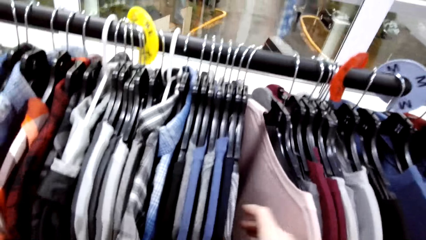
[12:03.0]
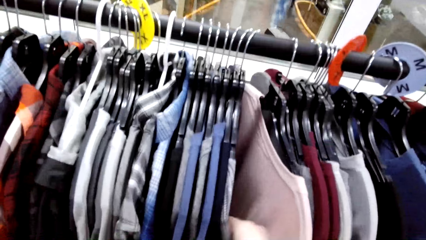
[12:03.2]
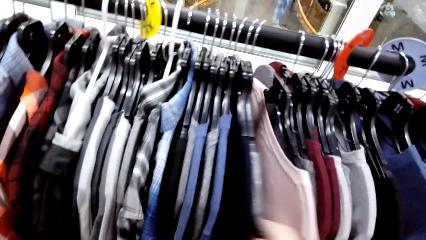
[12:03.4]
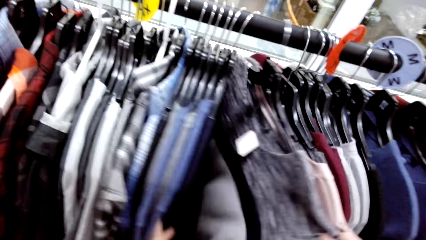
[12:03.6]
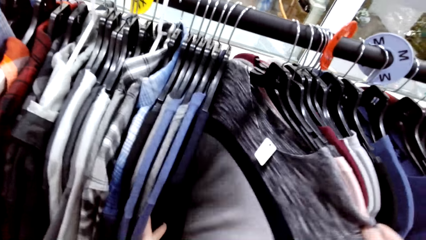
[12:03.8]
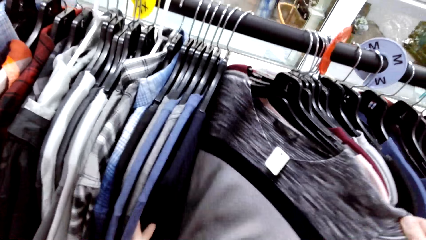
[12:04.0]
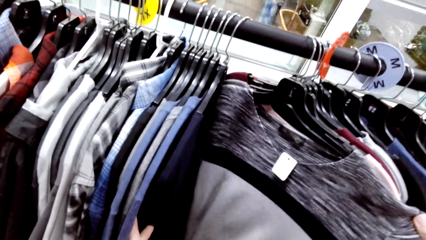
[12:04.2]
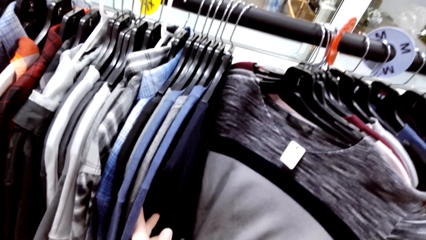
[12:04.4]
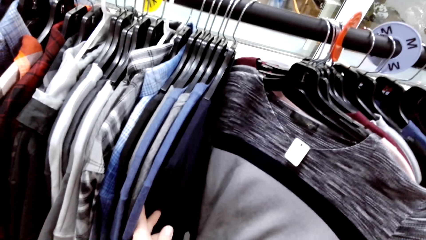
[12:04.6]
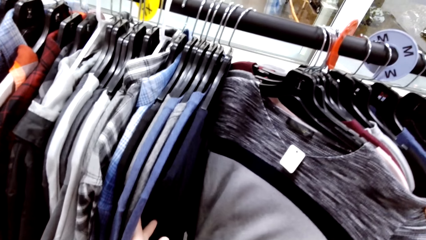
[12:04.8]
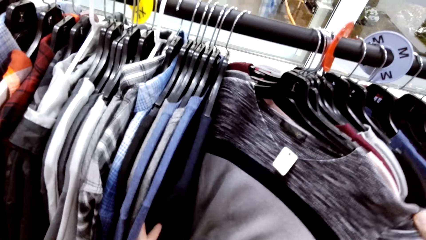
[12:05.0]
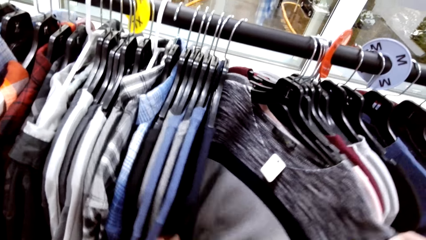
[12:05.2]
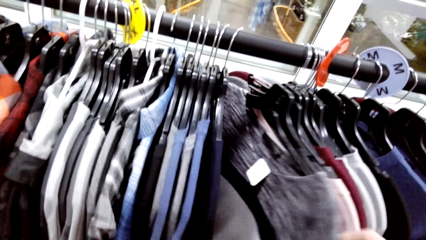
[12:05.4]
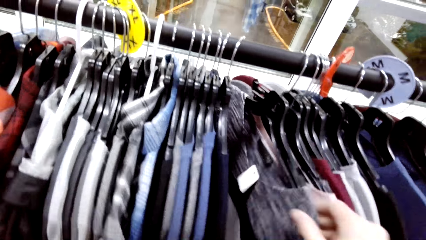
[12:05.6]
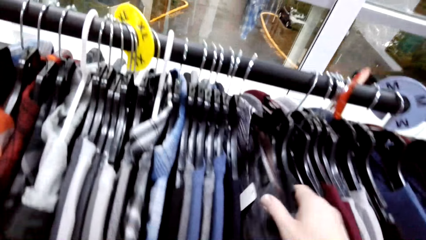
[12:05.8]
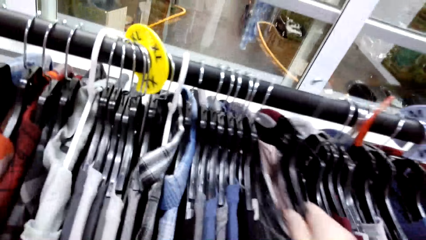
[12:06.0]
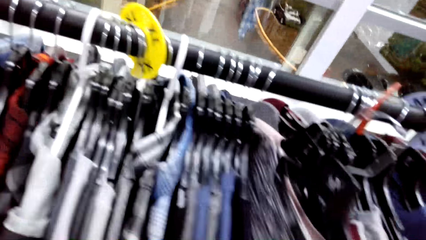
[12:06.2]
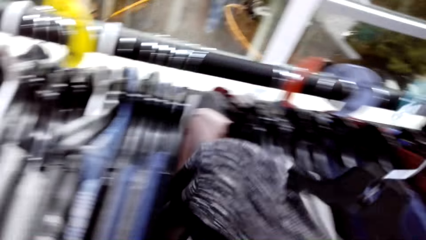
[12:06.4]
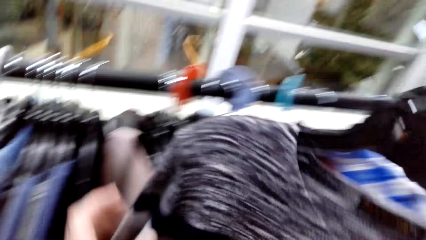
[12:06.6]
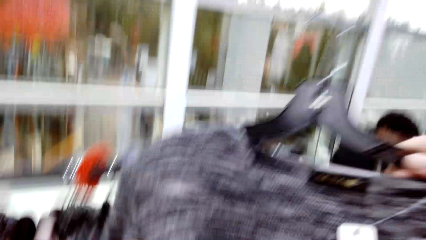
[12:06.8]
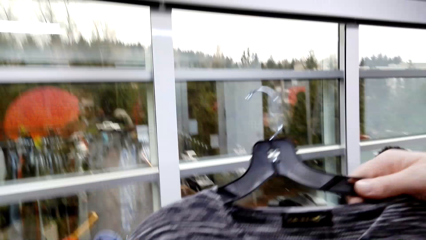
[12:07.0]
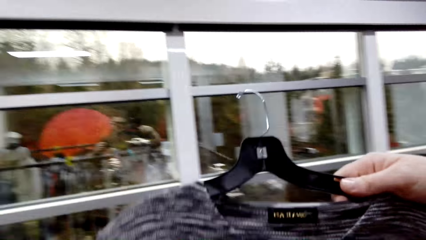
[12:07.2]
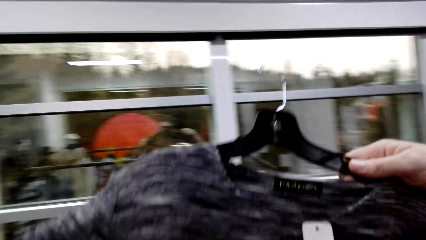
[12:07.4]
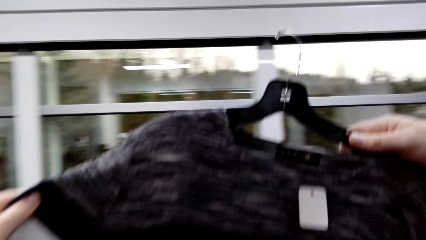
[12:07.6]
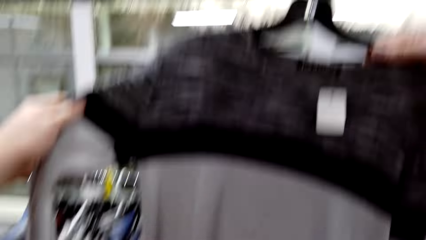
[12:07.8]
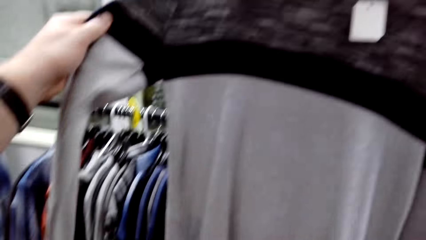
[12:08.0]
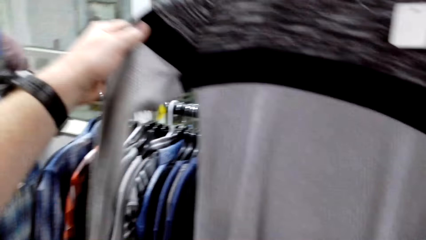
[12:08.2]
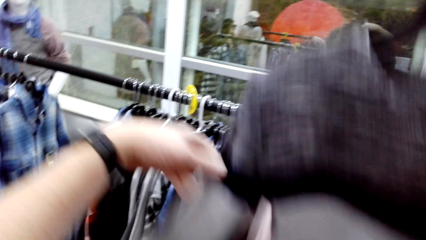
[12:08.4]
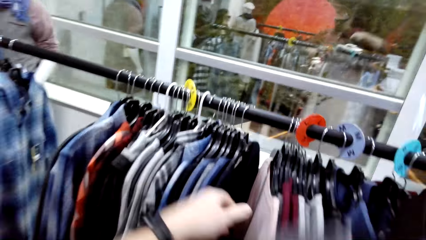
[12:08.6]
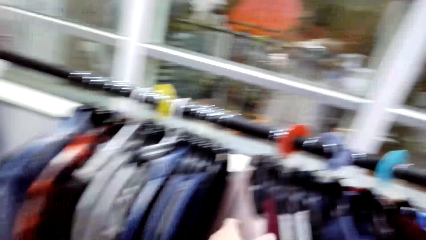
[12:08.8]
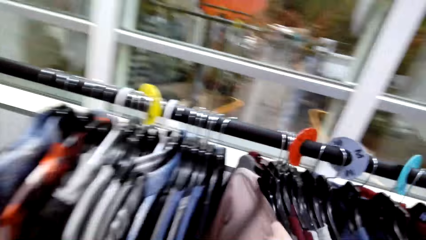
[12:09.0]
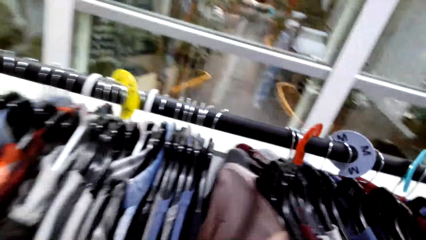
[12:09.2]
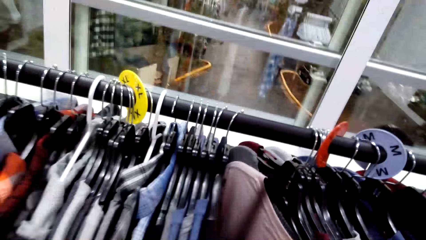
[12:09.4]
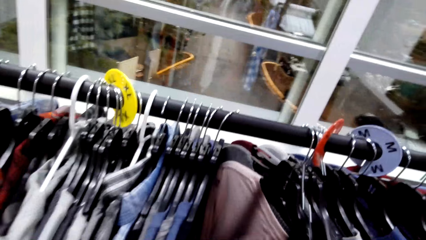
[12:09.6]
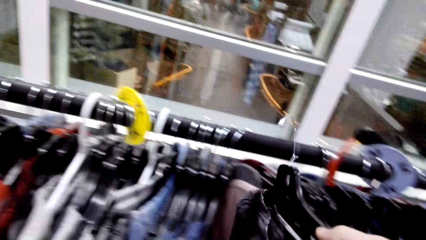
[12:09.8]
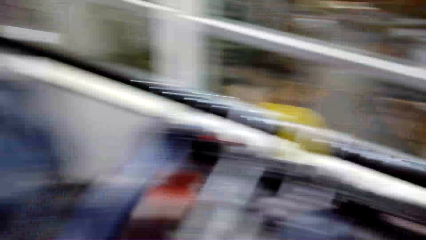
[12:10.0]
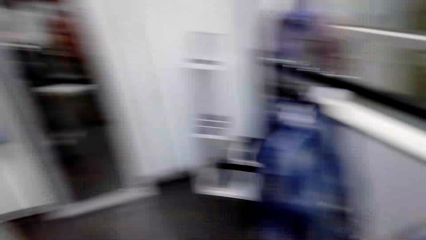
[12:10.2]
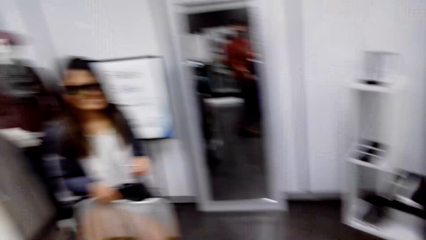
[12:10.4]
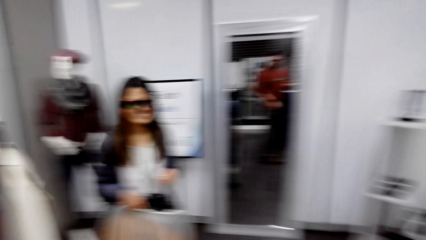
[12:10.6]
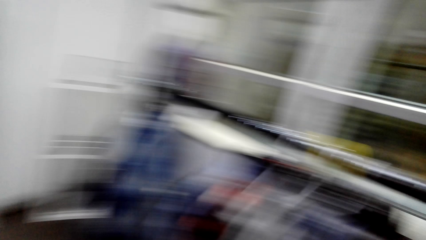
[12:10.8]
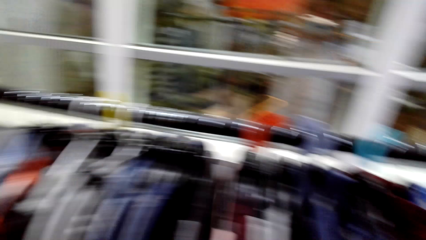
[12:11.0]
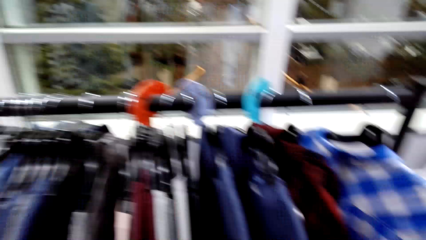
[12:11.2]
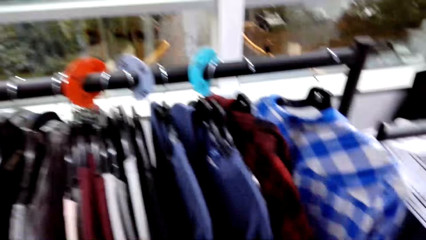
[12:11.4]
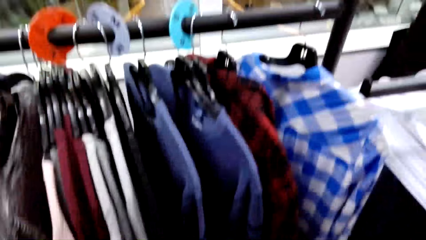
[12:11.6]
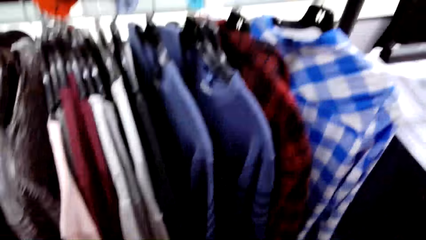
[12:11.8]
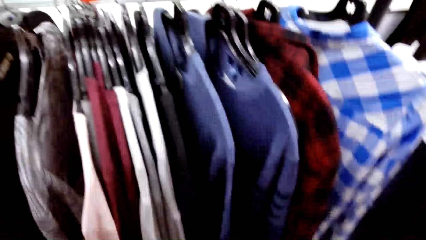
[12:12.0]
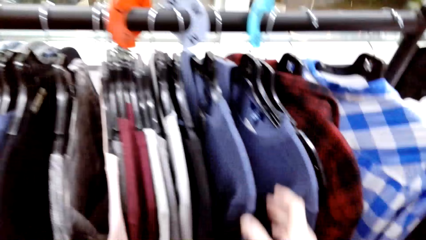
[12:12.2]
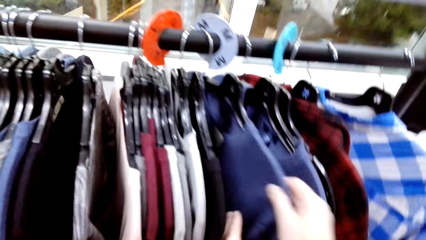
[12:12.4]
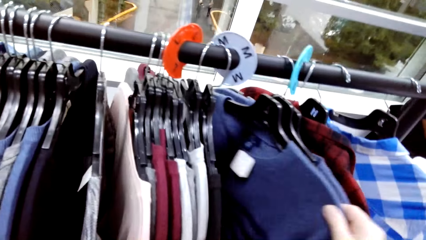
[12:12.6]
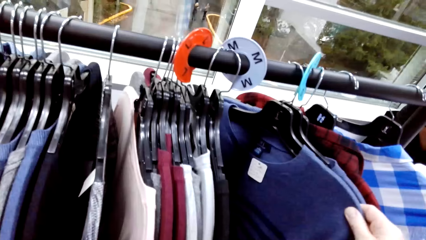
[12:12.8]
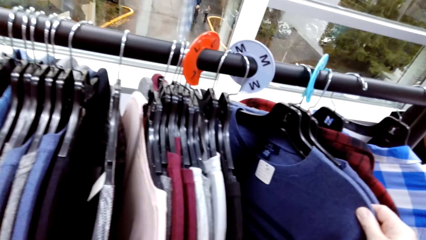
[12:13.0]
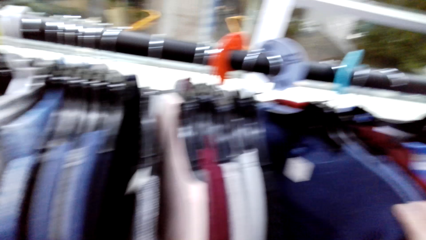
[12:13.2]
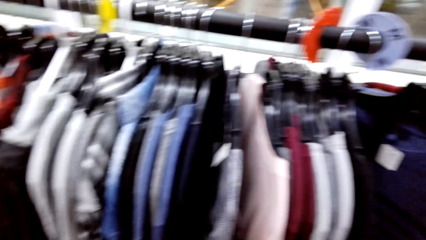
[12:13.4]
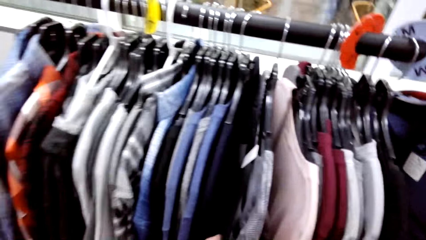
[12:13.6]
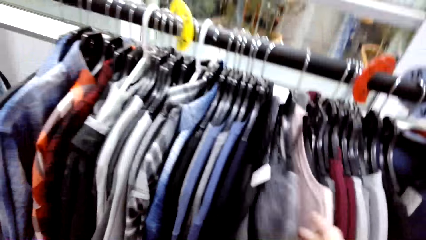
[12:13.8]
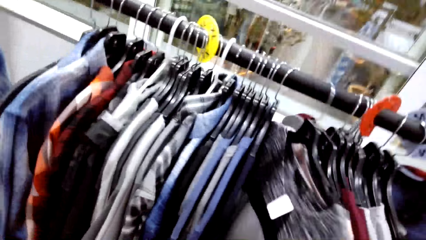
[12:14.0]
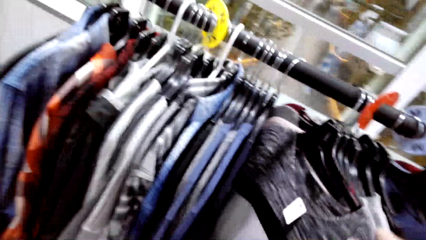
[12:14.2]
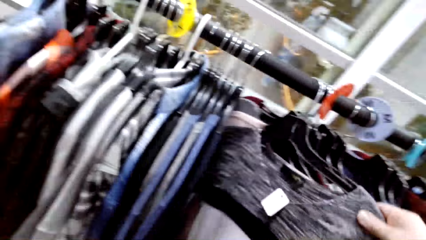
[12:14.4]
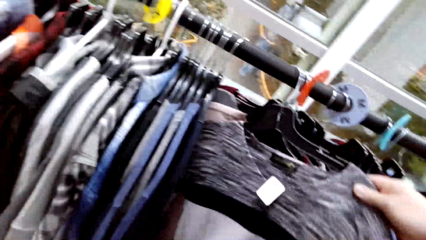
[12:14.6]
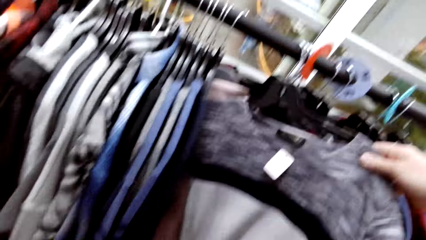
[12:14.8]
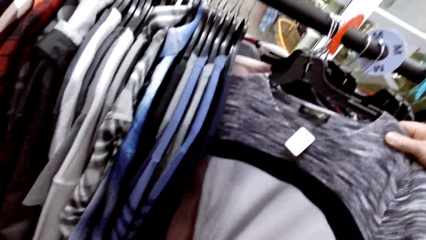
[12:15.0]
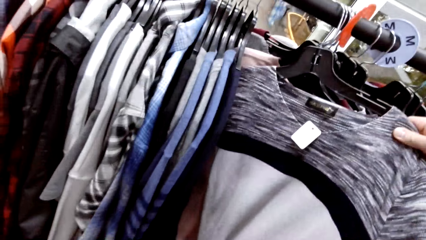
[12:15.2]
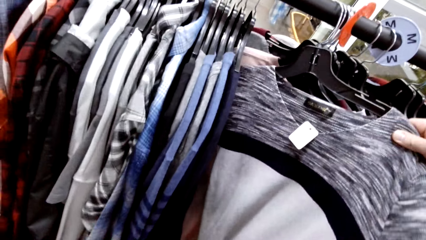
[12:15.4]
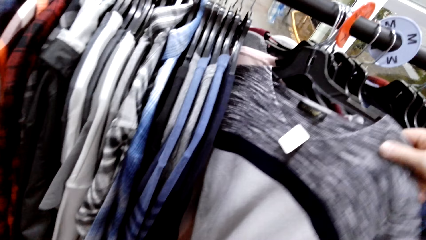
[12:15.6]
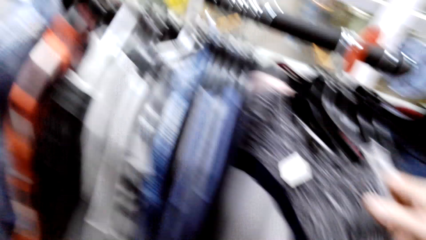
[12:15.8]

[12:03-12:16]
The camera wearer unhangs the shirt from the hanger. They hang the shirt. They look at the shirt.

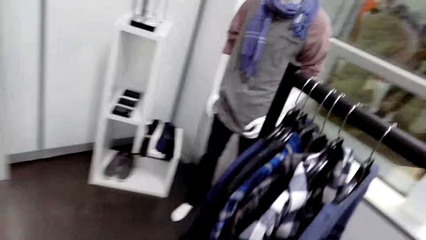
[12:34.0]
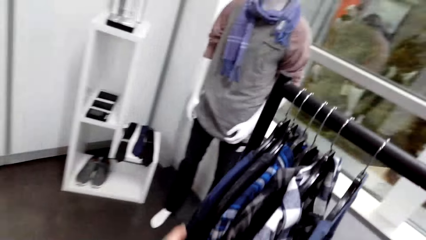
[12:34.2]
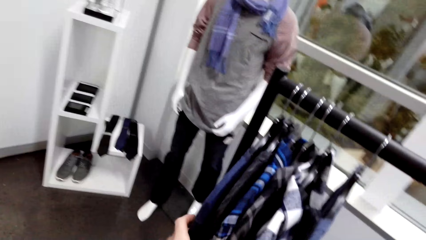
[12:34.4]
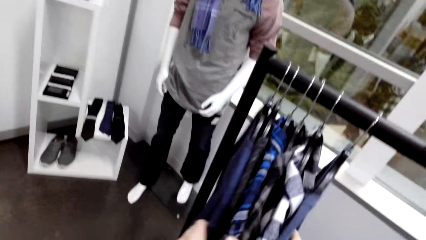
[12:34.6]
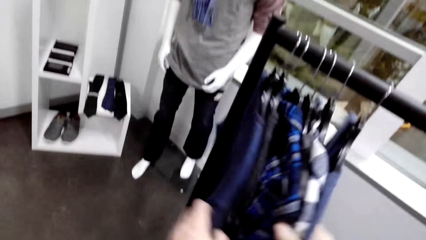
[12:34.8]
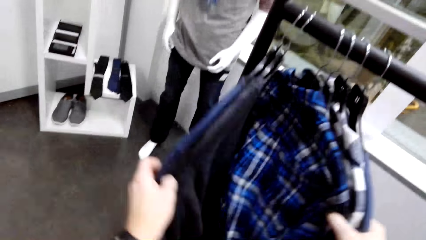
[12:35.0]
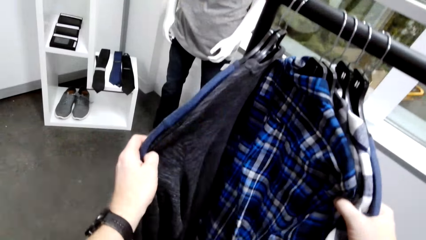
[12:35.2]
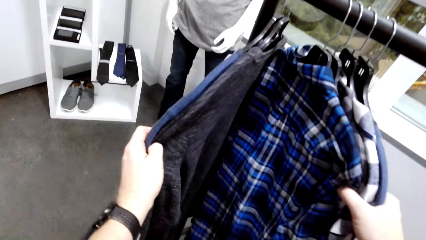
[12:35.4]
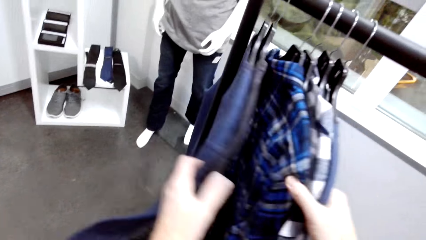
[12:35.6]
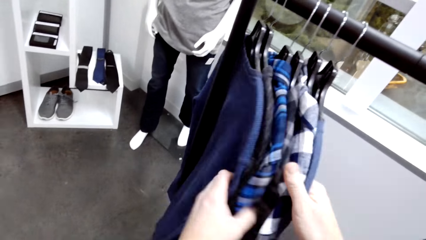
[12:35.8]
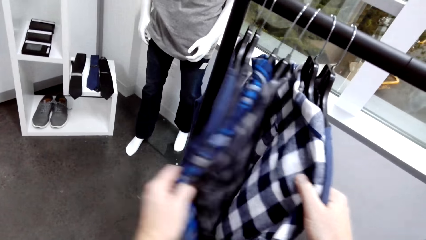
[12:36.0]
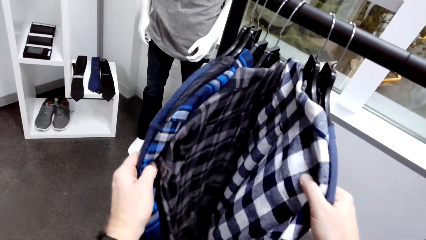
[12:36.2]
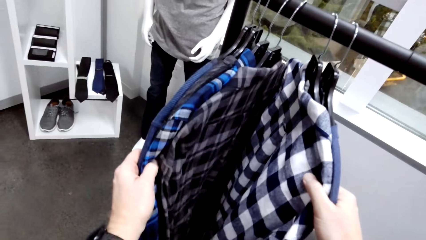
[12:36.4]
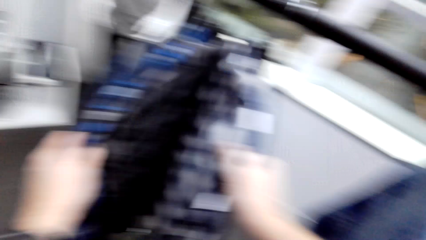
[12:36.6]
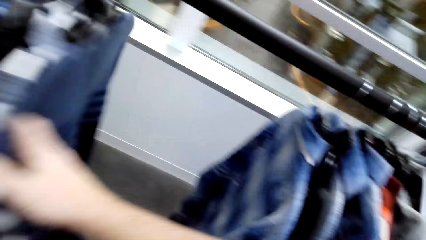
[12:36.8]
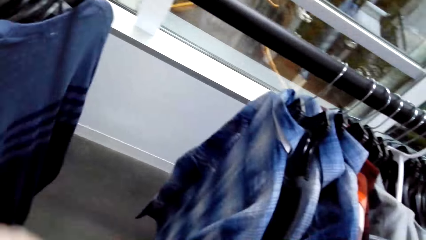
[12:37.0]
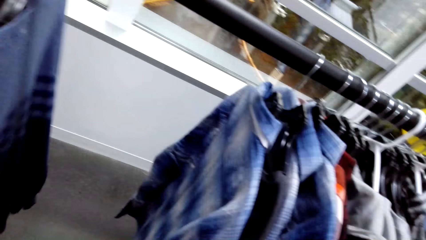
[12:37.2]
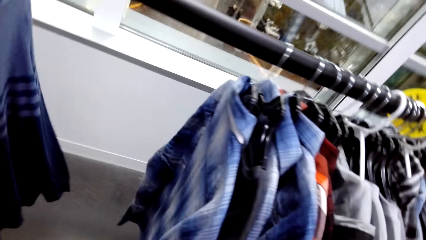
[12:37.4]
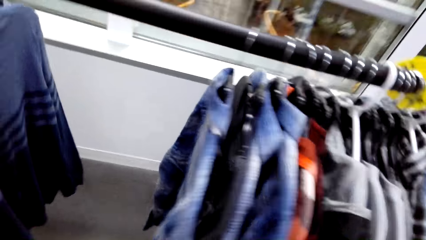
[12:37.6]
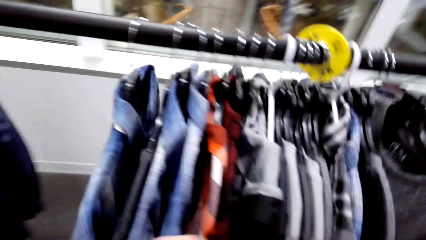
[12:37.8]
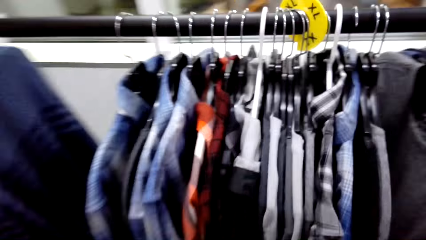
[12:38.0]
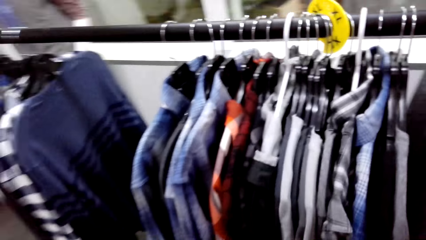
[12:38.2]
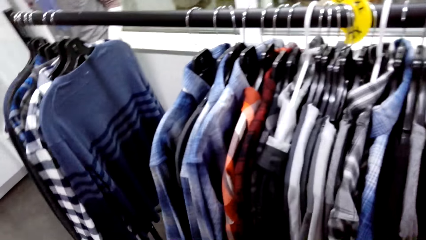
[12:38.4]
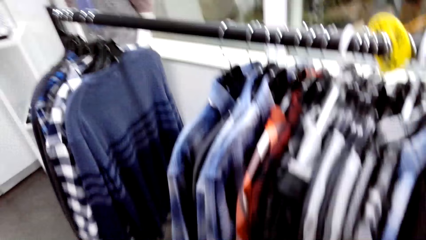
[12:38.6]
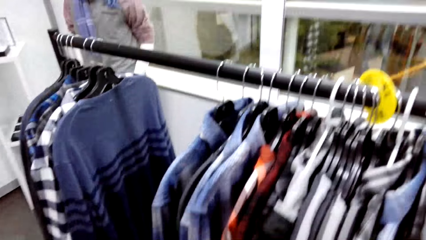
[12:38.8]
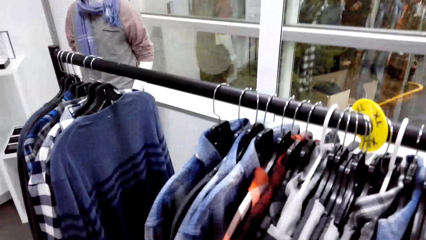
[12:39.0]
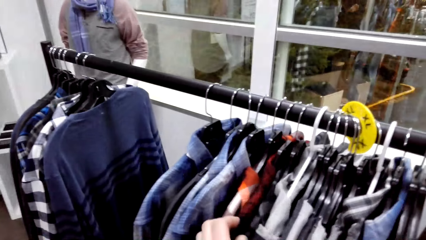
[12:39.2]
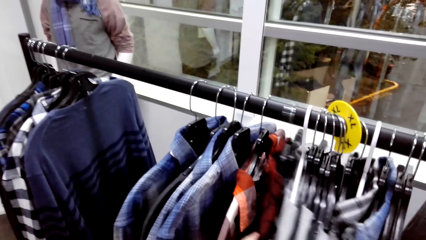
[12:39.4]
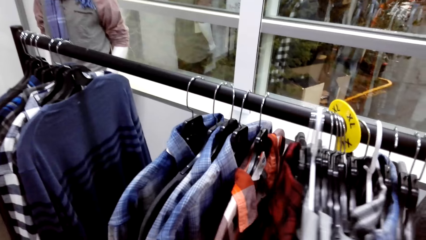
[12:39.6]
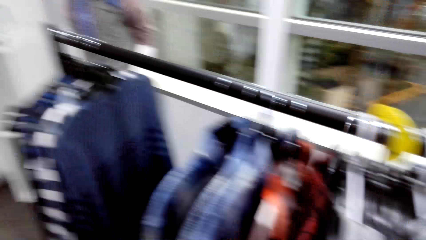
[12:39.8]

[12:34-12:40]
The camera wearer looks at the shirts on the hanger.
